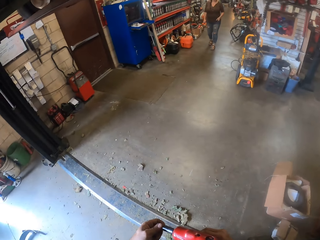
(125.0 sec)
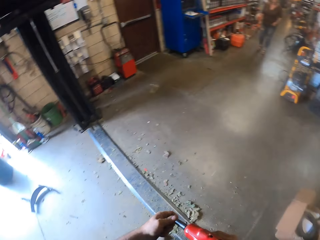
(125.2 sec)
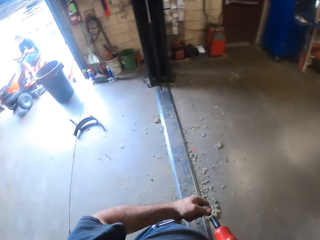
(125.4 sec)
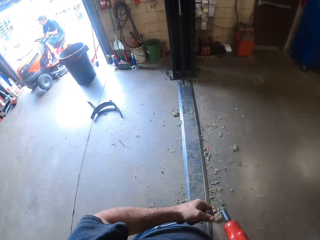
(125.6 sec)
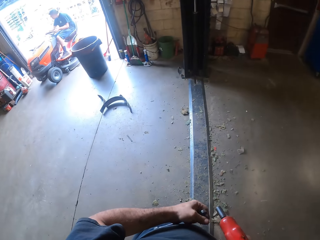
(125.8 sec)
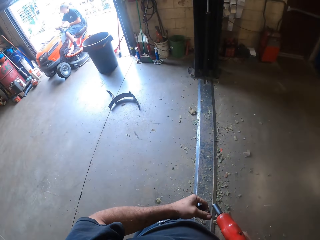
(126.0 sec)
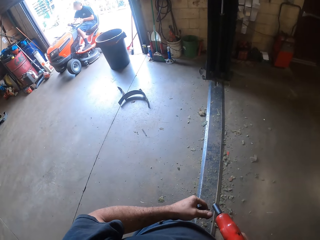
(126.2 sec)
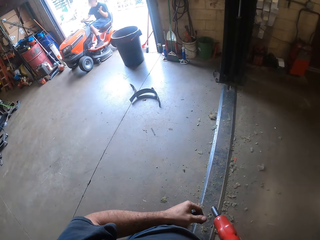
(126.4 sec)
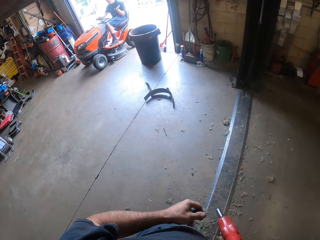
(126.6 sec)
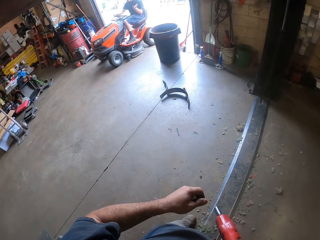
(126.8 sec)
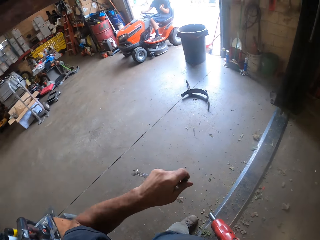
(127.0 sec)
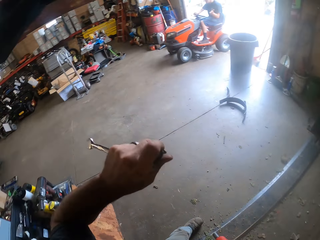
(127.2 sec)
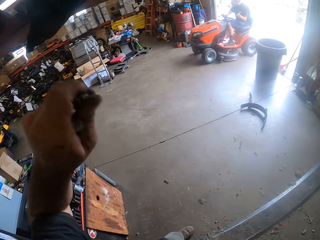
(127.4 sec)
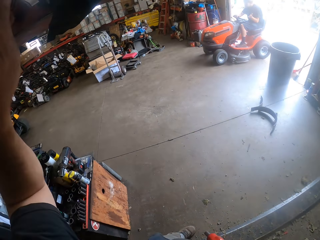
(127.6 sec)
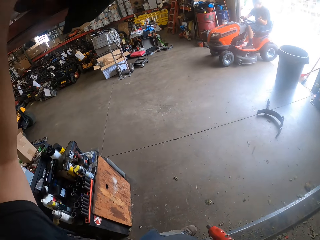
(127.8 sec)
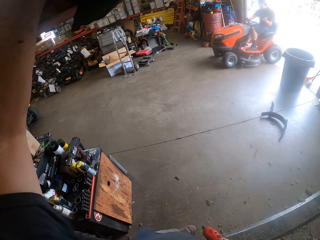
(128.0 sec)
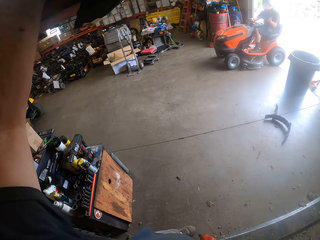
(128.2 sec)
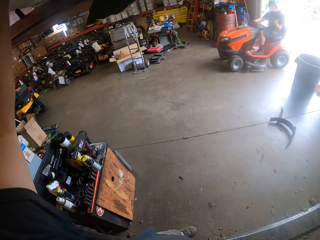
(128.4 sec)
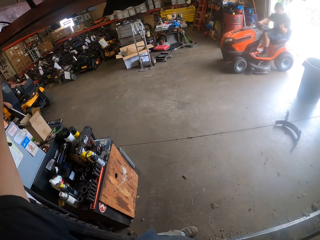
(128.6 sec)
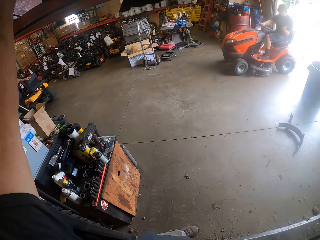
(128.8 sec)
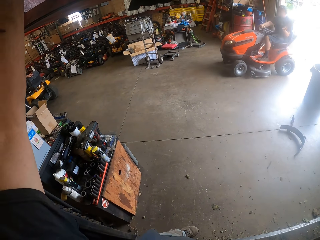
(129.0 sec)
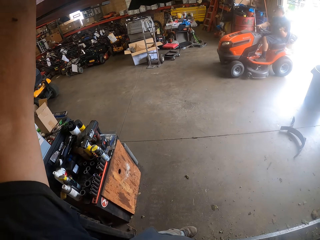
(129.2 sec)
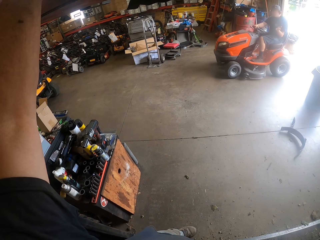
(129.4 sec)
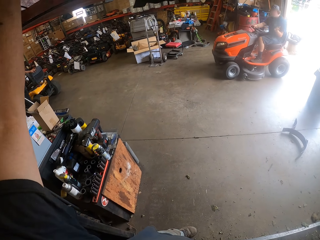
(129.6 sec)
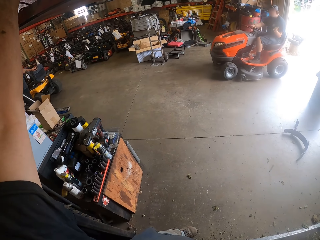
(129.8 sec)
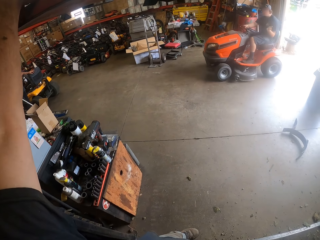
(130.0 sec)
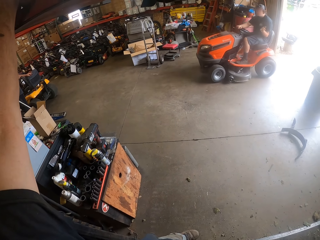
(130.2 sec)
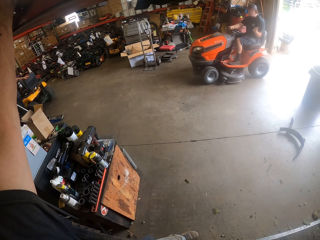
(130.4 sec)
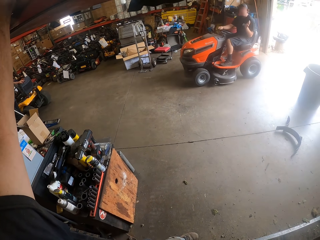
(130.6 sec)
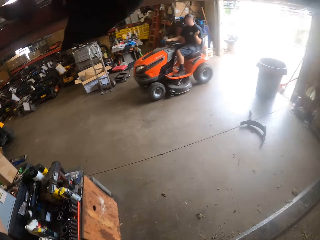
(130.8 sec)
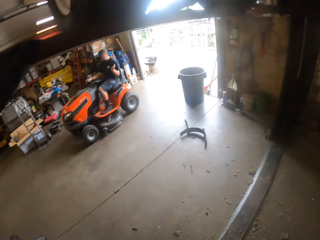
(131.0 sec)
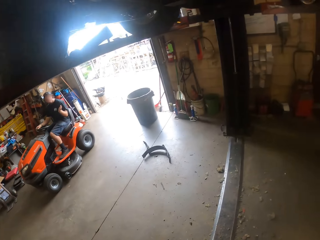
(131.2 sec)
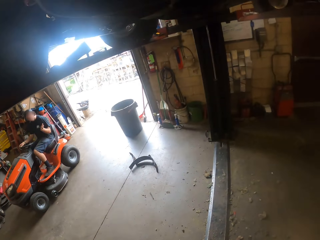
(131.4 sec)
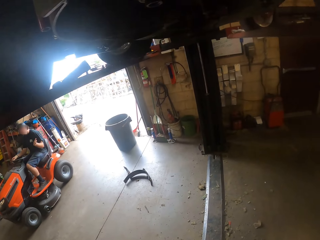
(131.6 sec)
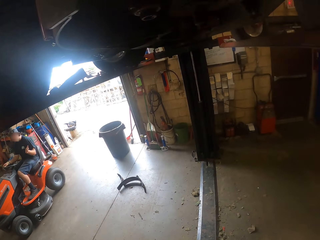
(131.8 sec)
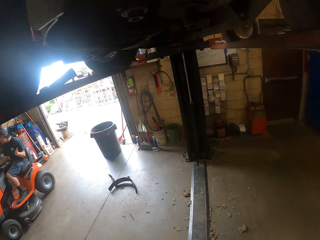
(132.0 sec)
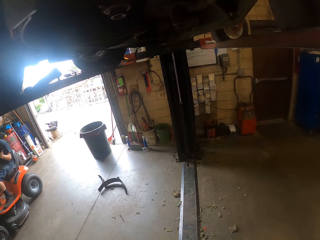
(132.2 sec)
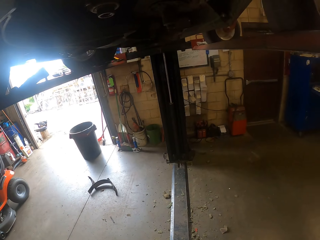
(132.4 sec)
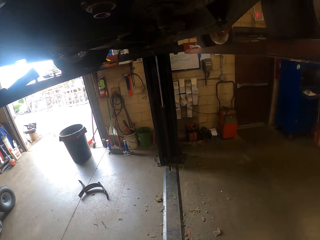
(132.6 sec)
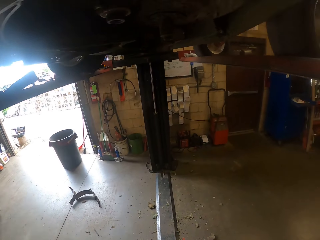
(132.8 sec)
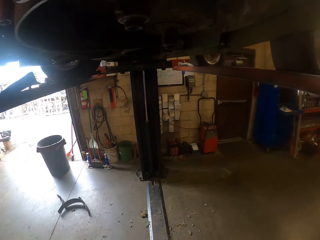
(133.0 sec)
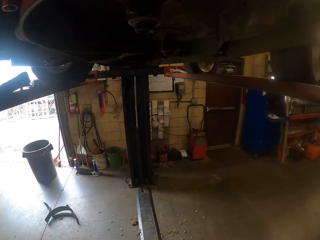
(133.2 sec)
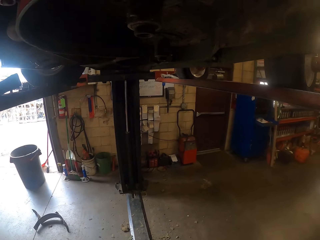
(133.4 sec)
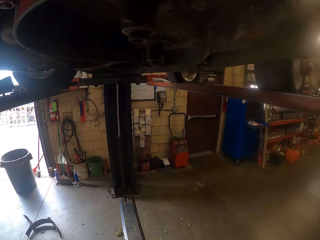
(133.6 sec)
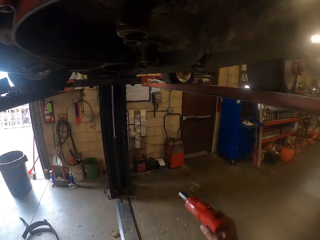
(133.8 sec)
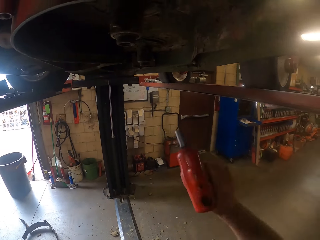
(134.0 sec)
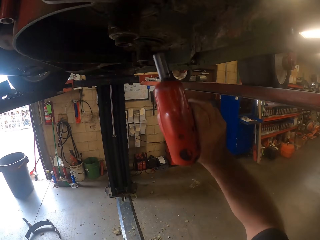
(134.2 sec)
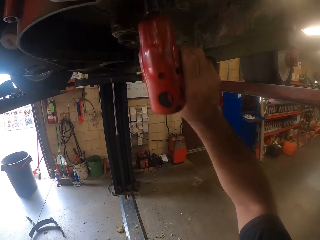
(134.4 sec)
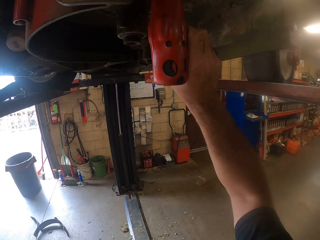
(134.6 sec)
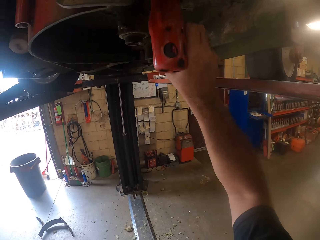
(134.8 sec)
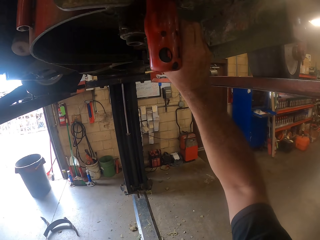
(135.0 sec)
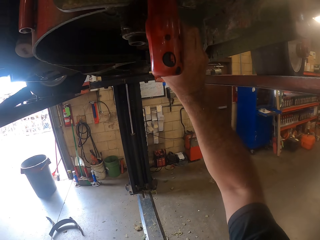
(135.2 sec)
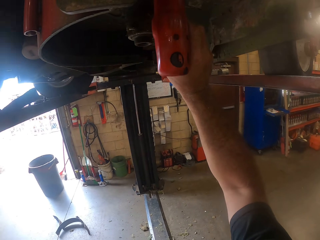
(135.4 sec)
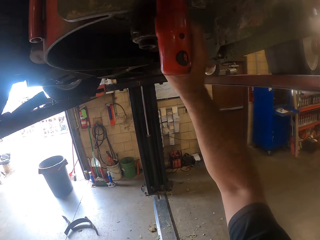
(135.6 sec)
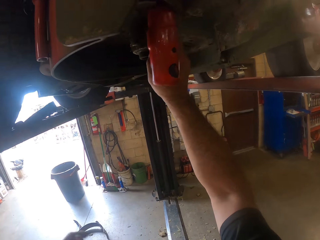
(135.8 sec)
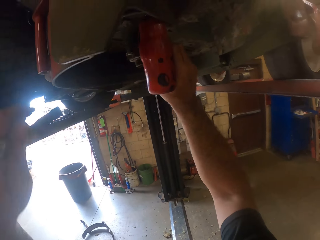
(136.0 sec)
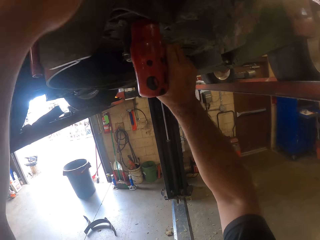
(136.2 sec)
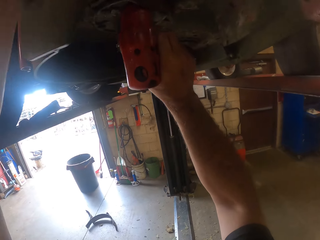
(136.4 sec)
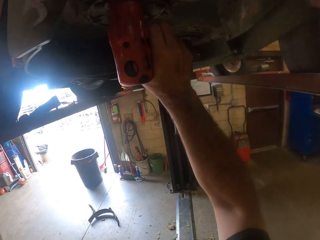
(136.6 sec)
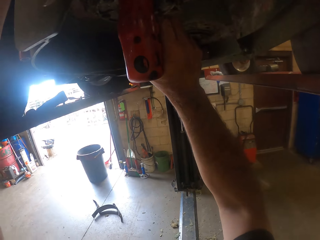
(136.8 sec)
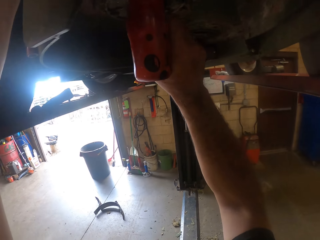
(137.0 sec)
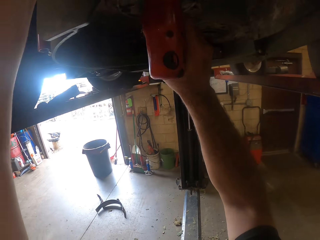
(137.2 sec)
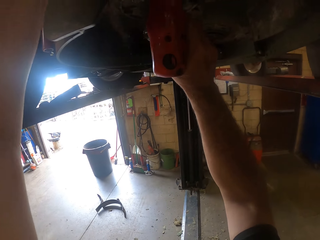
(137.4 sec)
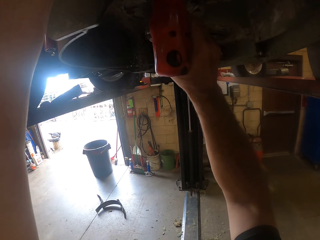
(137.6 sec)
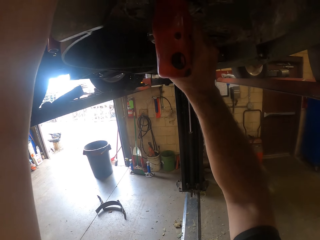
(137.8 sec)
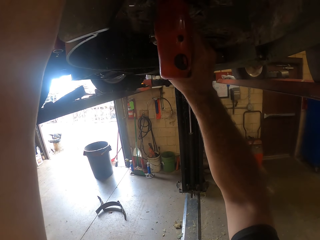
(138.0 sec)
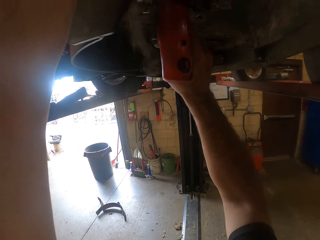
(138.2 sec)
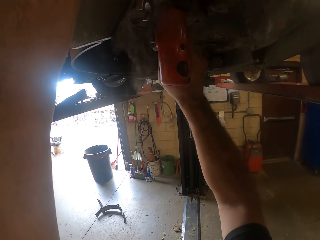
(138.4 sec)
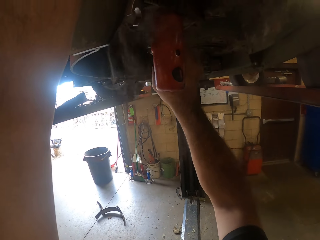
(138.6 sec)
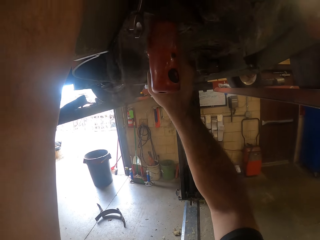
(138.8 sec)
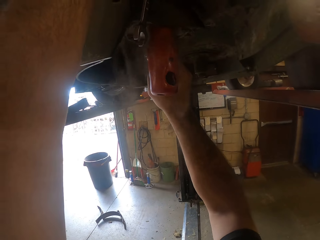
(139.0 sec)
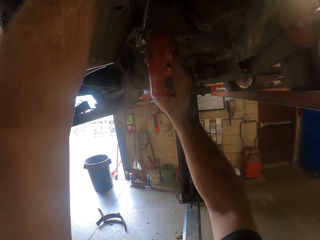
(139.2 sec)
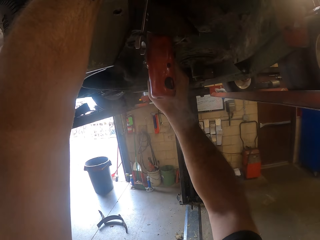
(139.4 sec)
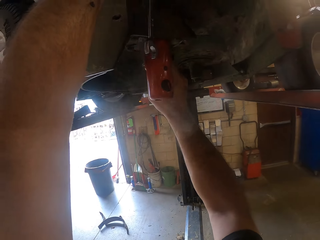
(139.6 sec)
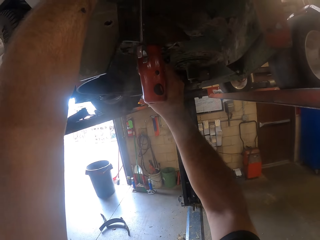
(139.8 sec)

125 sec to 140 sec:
The camera wearer removes the tip of the combi drill in his right hand from the spanner in his left hand. A man drives by on a mini tractor. The camera wearer touches a part of the lawn mower with his left hand. He raises up a hand. The man drives a time cutter. The camera wearer raises the drill up below the car. He adjusts a bolt with the combi drill in his right hand. He supports the combi drill with his left hand. He fixes the car.

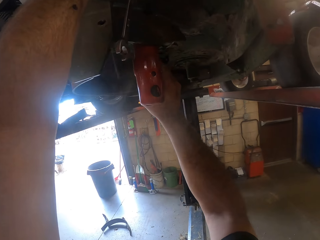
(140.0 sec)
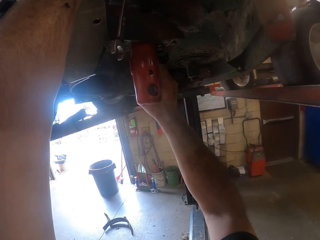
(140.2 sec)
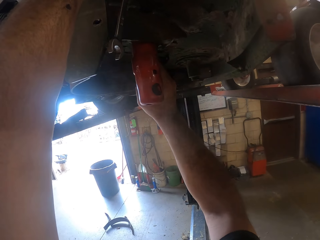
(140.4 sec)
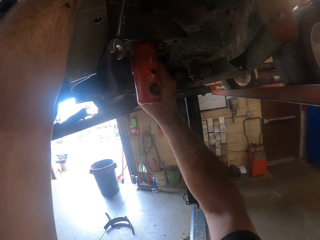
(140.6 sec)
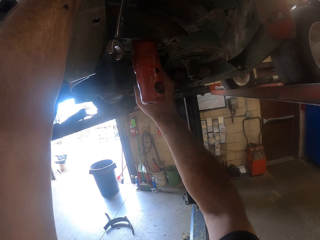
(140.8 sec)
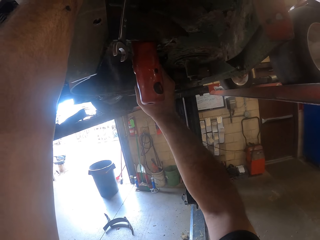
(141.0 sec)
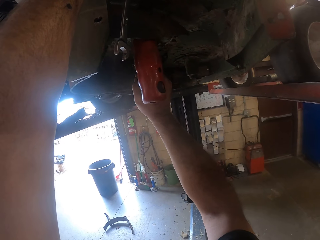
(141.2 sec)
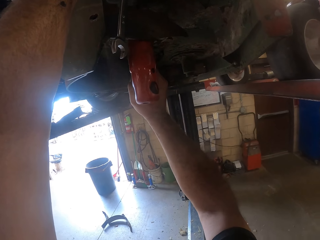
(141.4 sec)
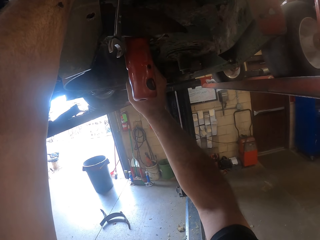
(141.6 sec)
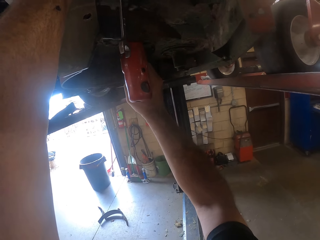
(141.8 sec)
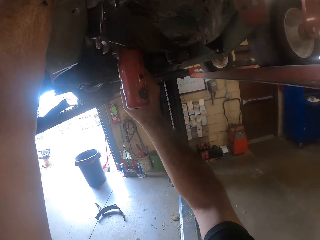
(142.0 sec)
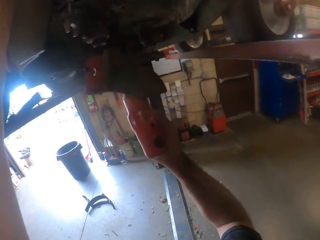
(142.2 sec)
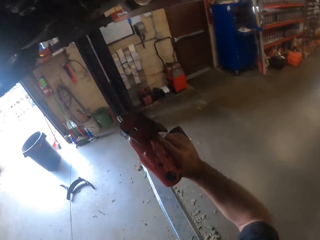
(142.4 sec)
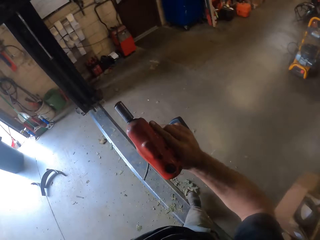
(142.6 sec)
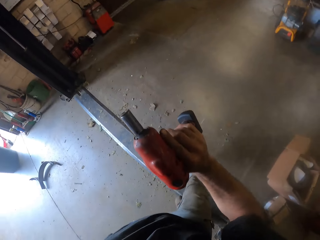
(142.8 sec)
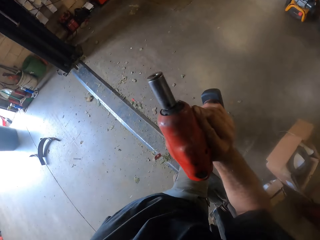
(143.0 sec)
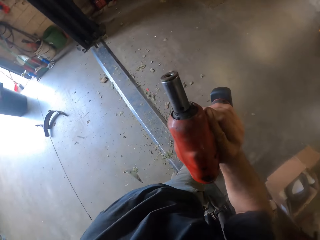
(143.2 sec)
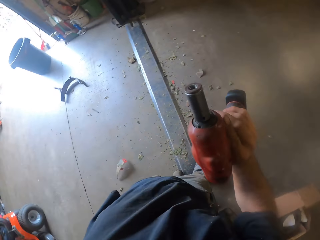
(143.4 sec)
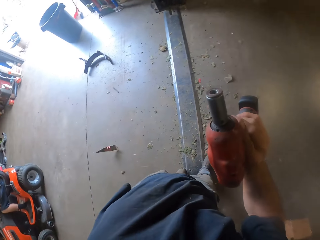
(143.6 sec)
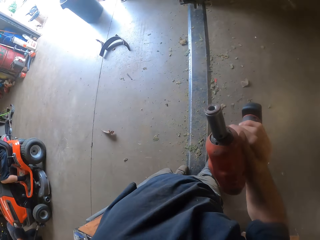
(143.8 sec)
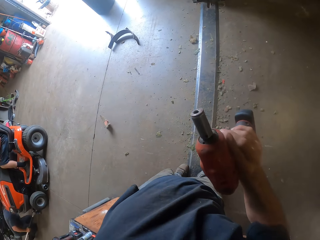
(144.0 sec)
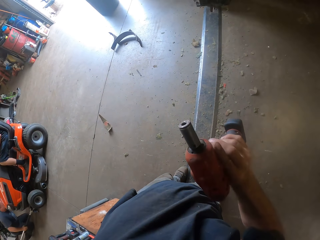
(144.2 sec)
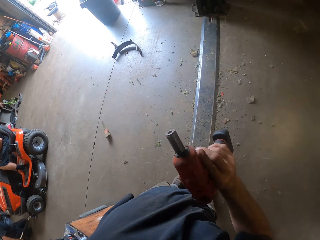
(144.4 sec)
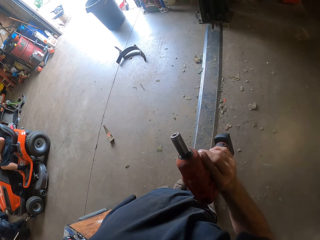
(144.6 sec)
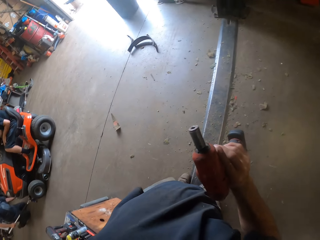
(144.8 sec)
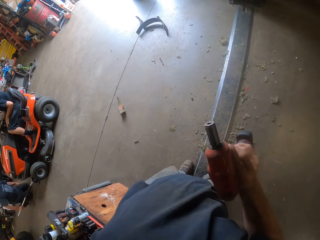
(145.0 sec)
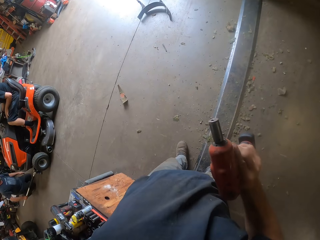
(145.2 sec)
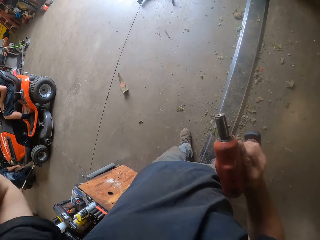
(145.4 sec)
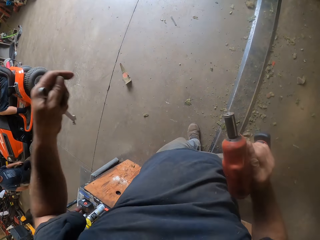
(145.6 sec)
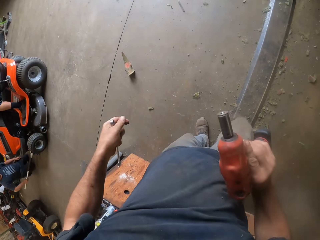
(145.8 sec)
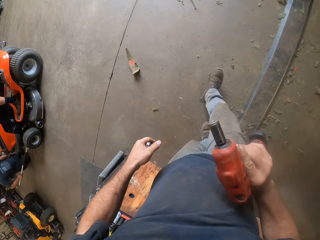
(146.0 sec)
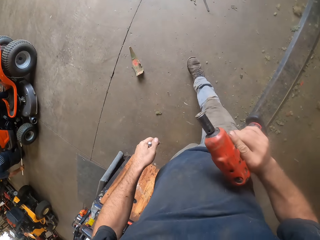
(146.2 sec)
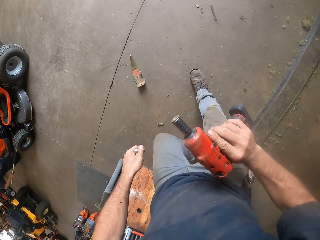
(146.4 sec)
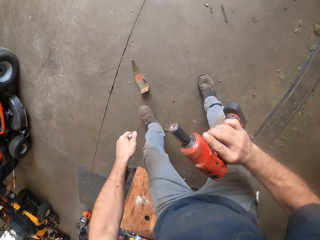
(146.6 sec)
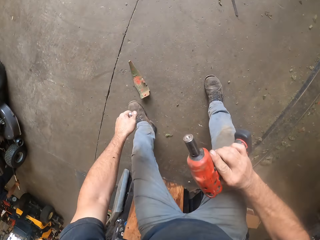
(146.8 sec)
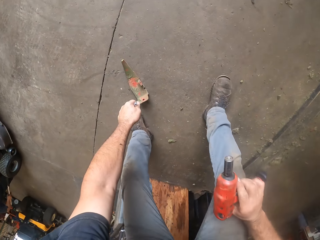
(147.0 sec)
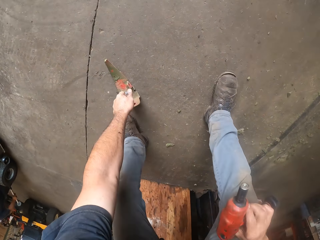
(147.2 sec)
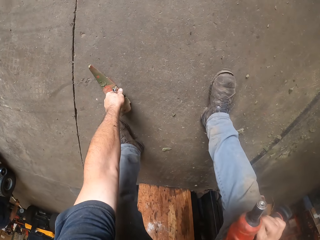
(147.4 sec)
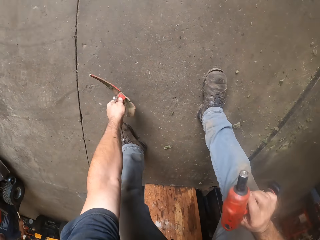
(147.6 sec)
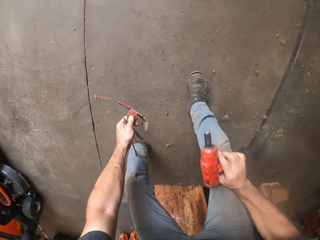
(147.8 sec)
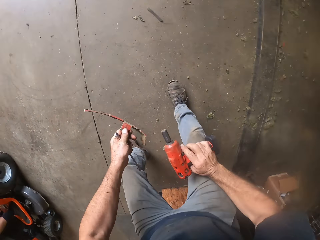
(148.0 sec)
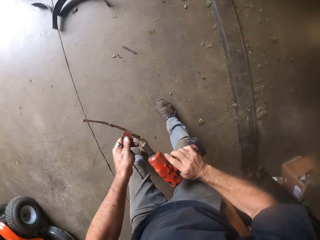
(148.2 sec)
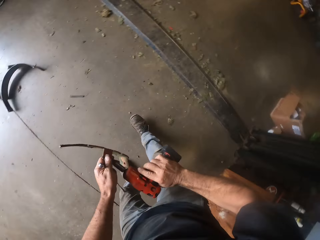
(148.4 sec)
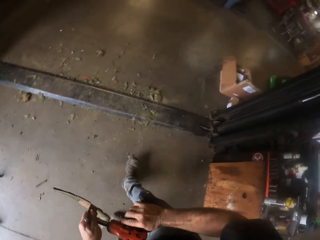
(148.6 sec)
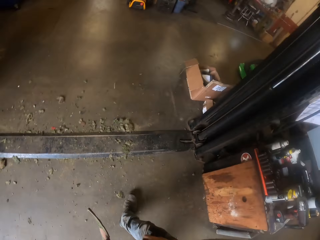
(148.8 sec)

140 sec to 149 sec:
A part drops from underneath the lawn mower to the floor. The camera wearer removes the combi drill from underneath the lawn mower. He lowers the drill. He removes his left hand from underneath the lawn mower. He picks up the part from the floor with his left hand.
